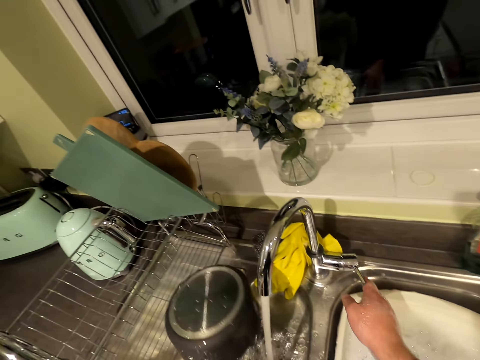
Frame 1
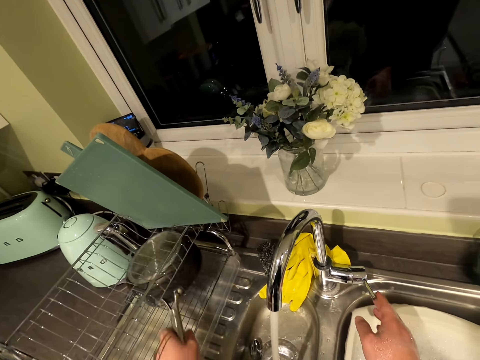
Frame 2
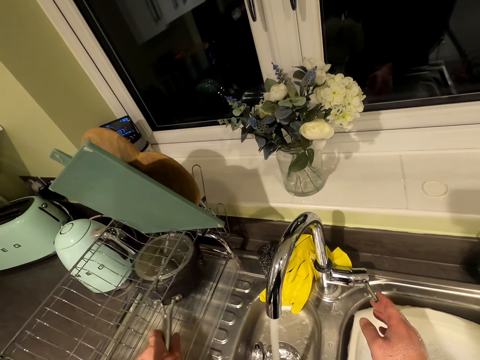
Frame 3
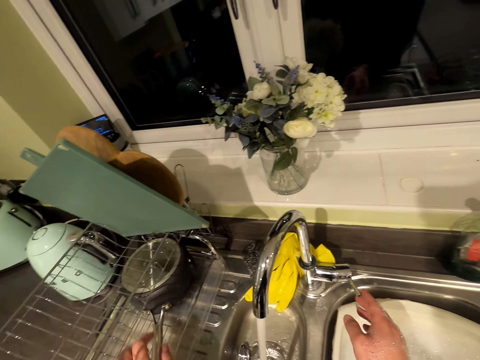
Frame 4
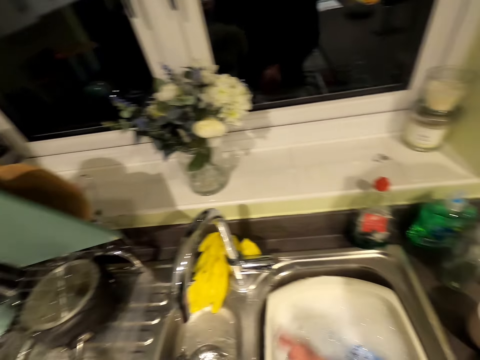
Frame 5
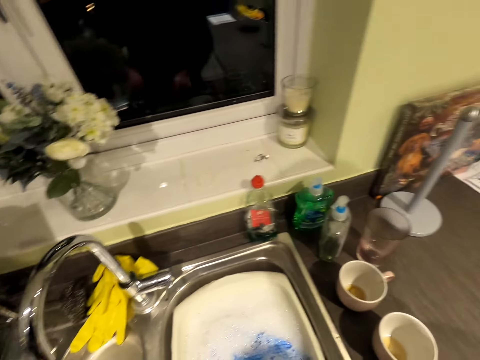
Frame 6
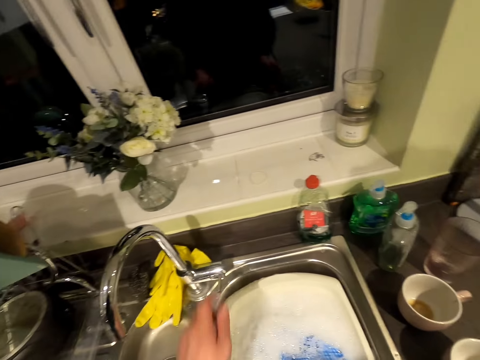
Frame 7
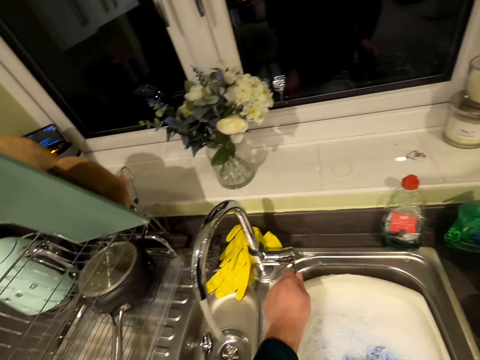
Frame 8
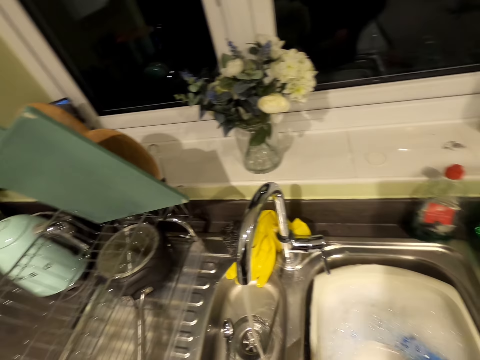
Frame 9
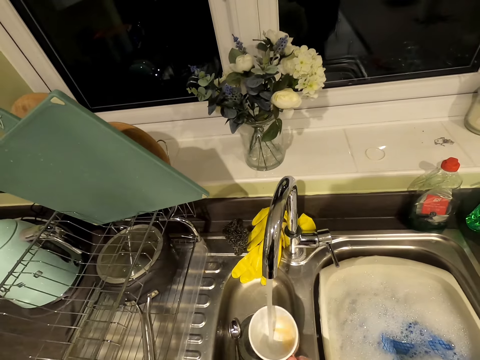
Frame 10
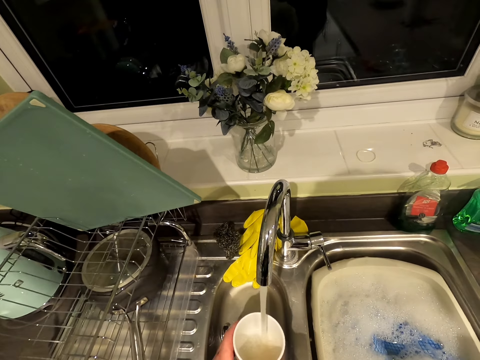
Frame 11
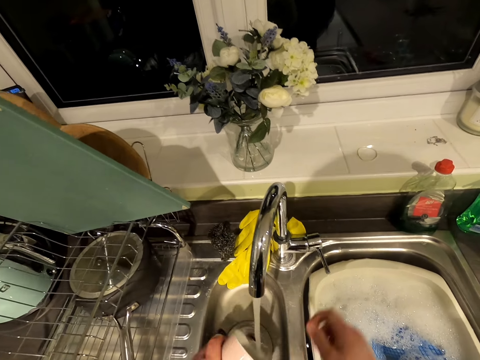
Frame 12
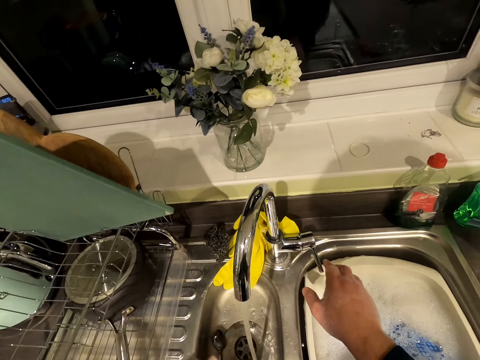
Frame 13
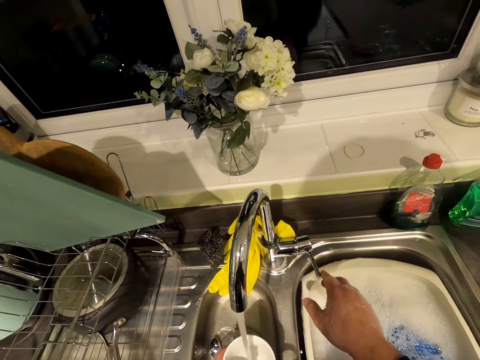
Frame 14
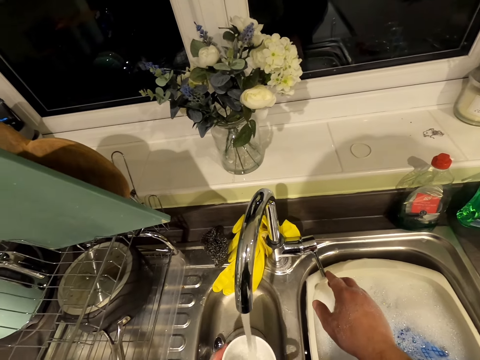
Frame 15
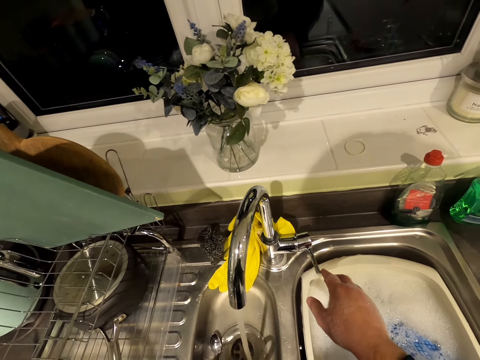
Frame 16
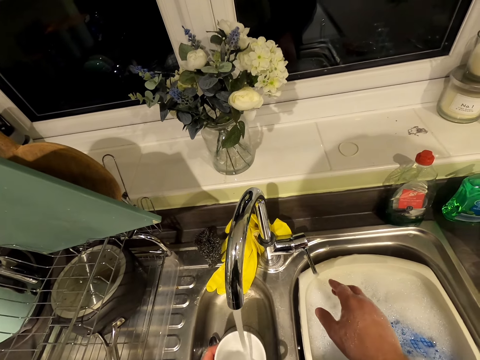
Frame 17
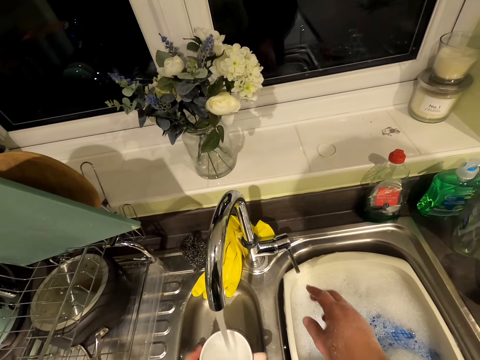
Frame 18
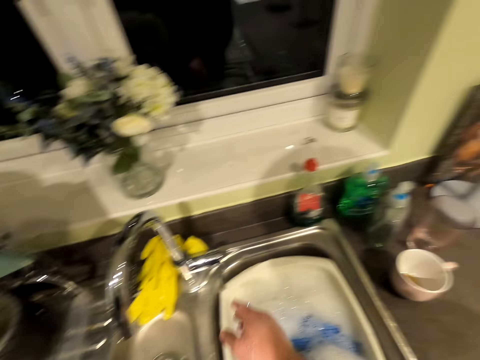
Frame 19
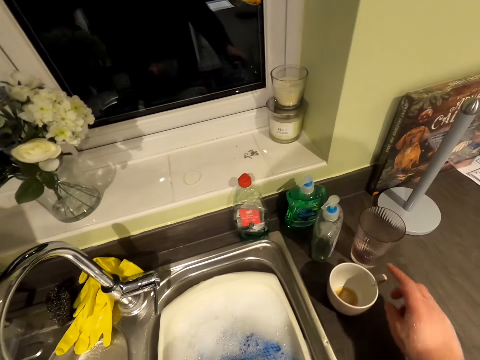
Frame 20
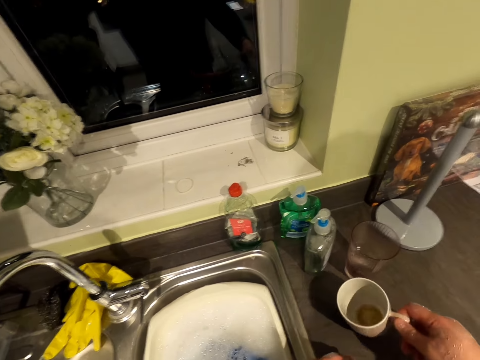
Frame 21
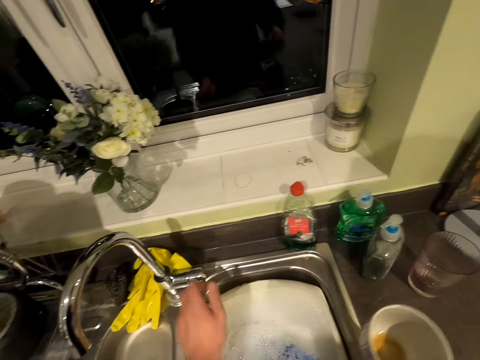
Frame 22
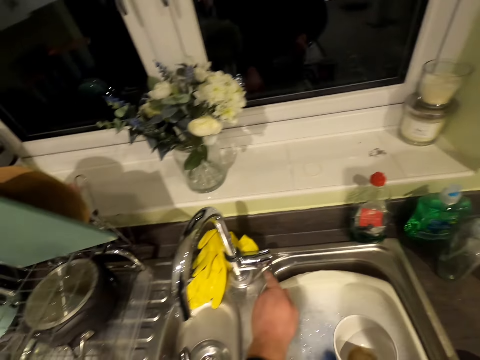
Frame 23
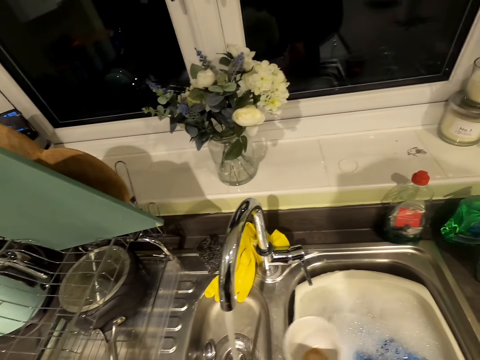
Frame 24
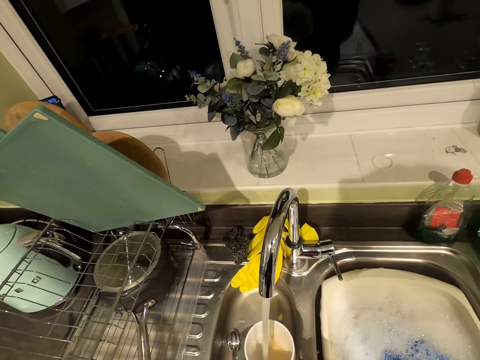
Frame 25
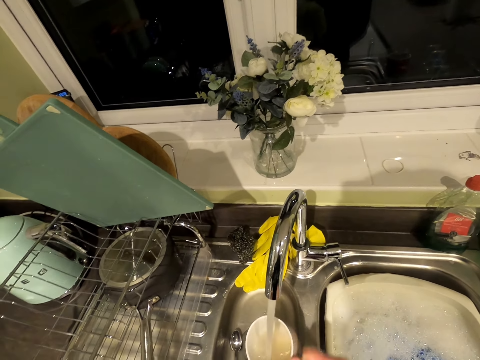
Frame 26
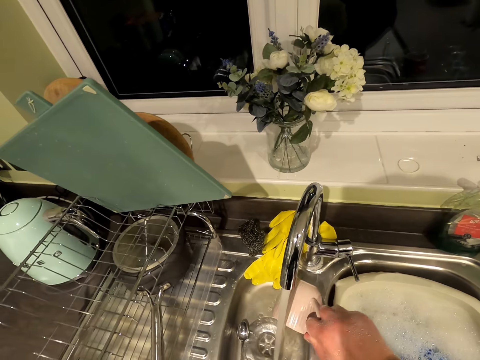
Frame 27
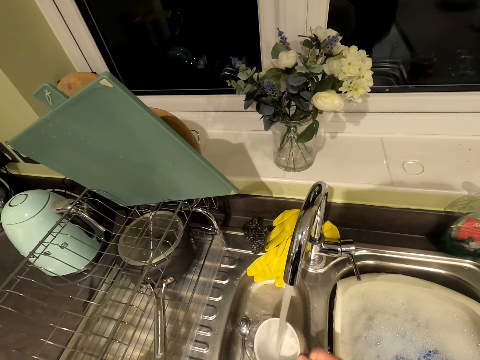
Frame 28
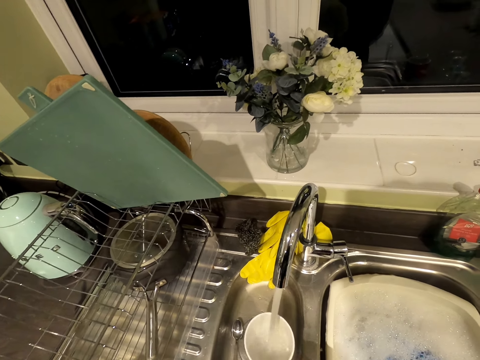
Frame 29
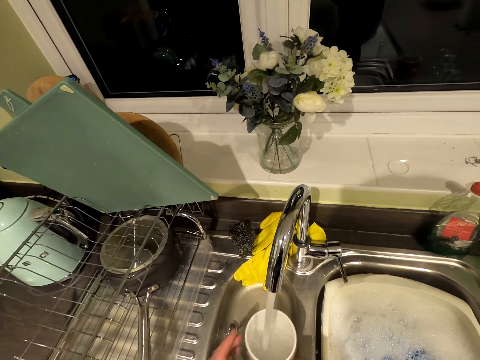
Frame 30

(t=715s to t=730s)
The camera wearer places the cooking pot on the rack. They close the tap. They open the tap. They rinse the mug. They fetch water in a cup. They close the tap. They pick the cup from the countertop. They open the tap. They rinse the mug. They pour water in the sink.

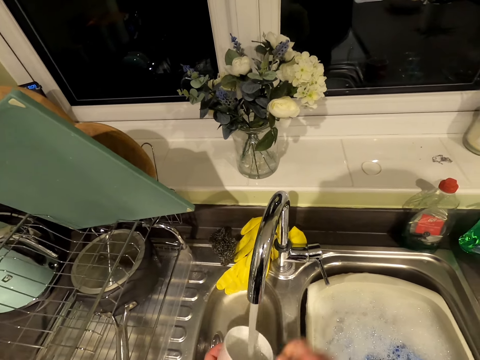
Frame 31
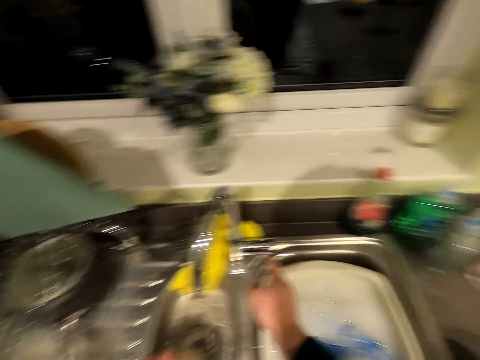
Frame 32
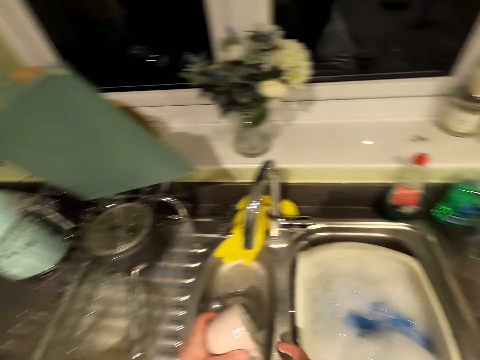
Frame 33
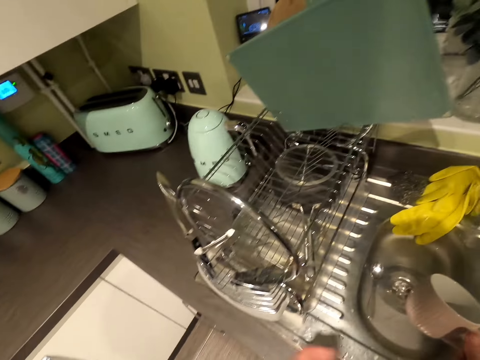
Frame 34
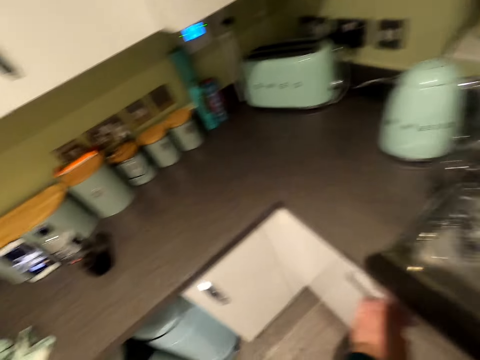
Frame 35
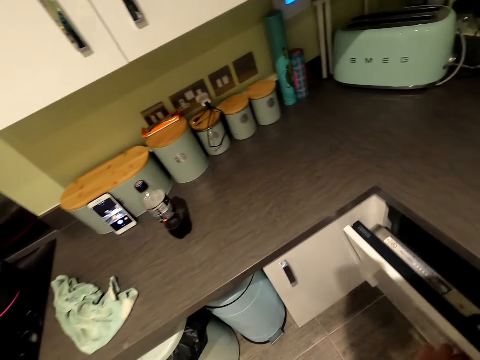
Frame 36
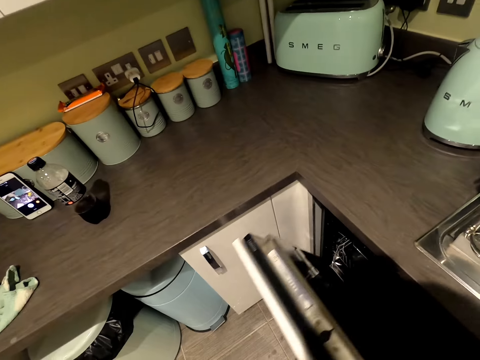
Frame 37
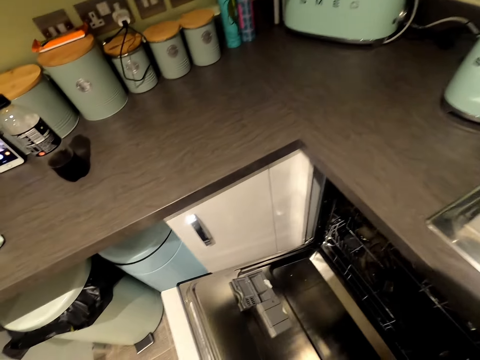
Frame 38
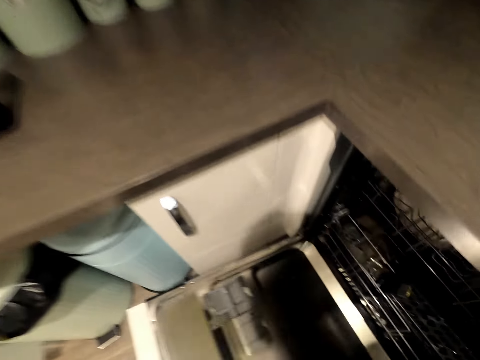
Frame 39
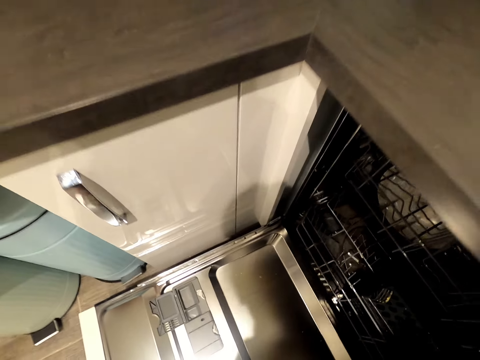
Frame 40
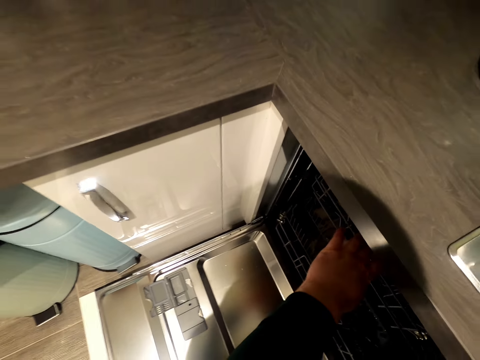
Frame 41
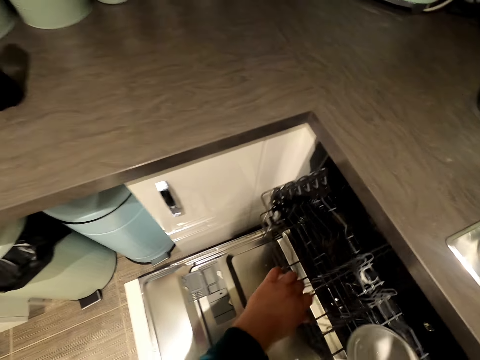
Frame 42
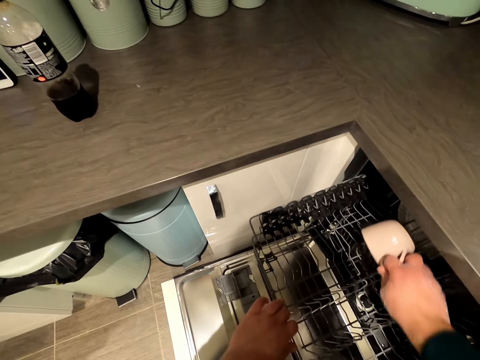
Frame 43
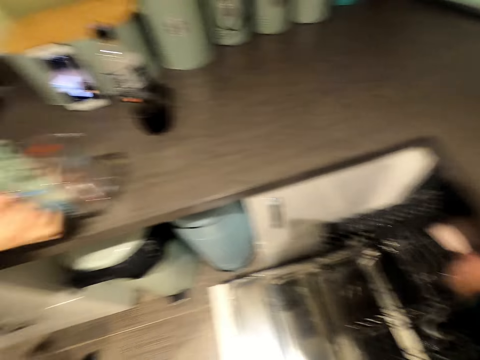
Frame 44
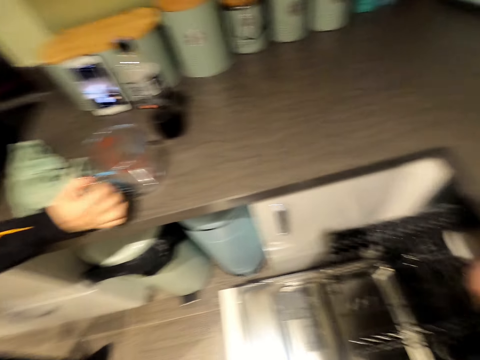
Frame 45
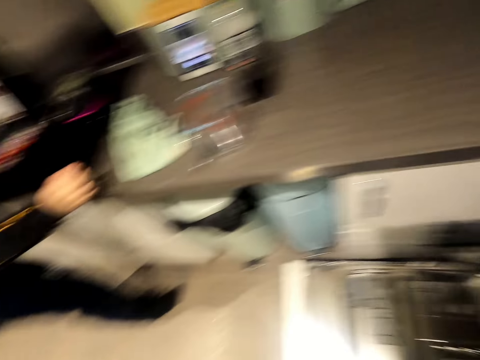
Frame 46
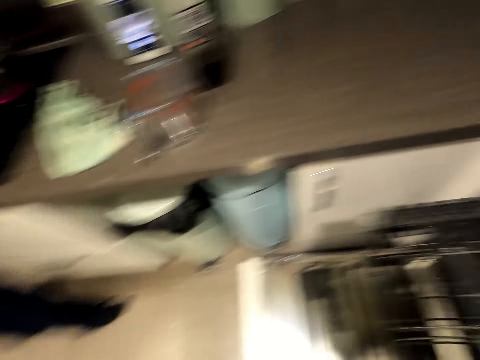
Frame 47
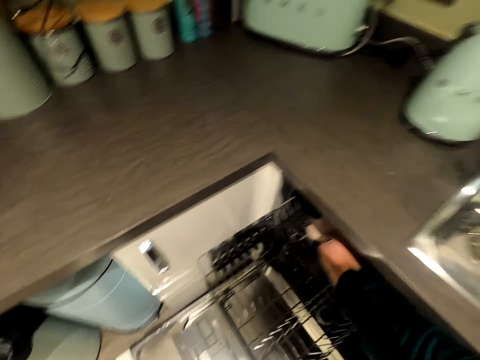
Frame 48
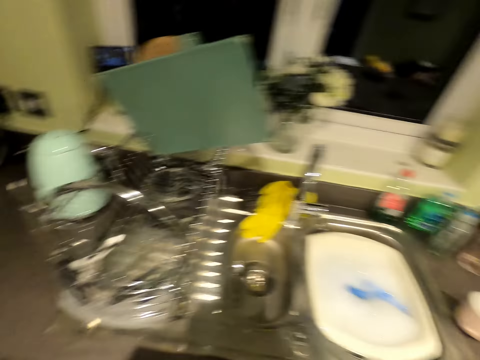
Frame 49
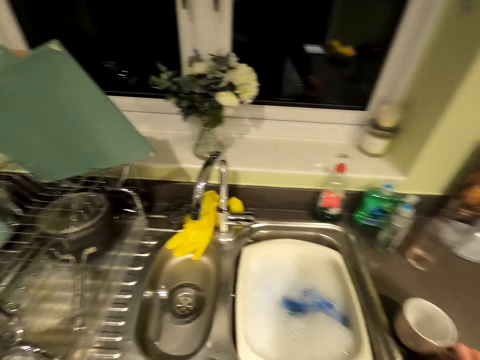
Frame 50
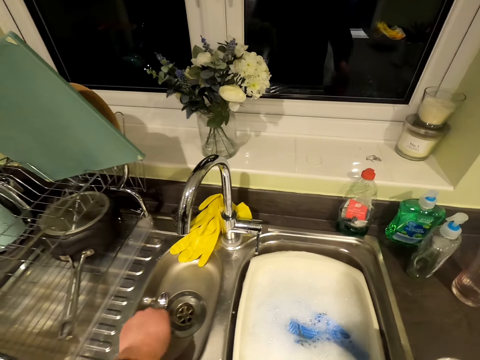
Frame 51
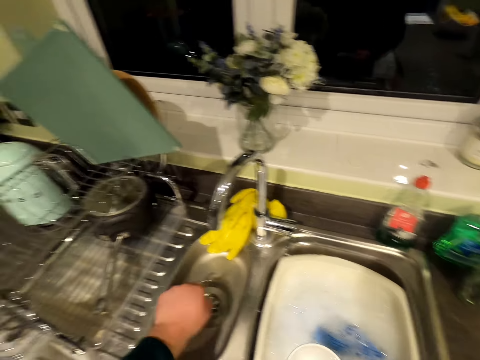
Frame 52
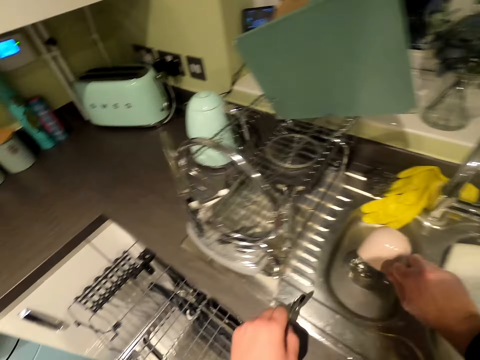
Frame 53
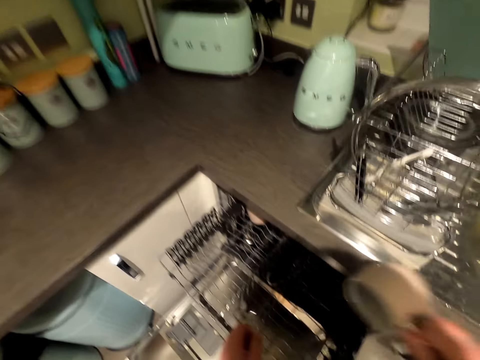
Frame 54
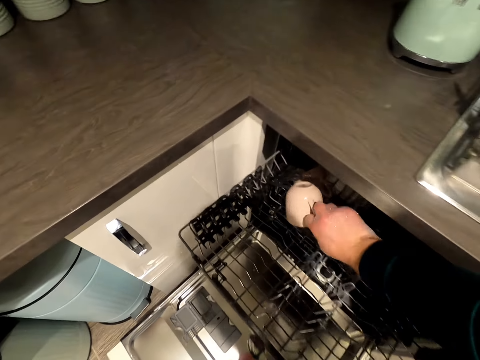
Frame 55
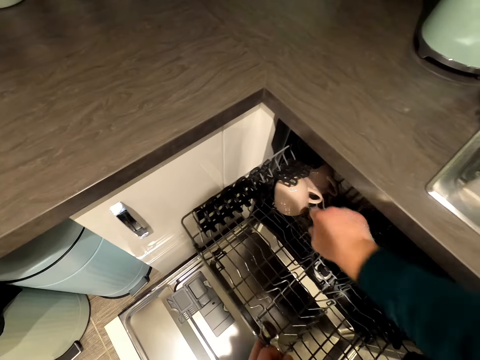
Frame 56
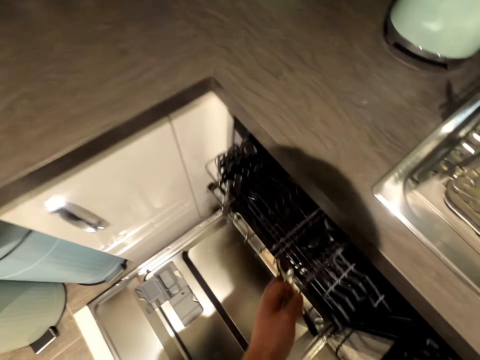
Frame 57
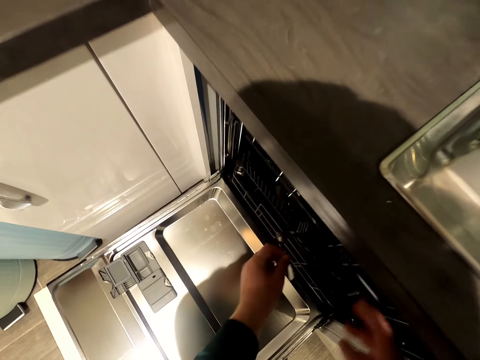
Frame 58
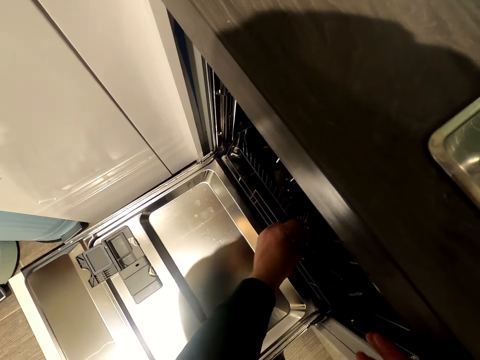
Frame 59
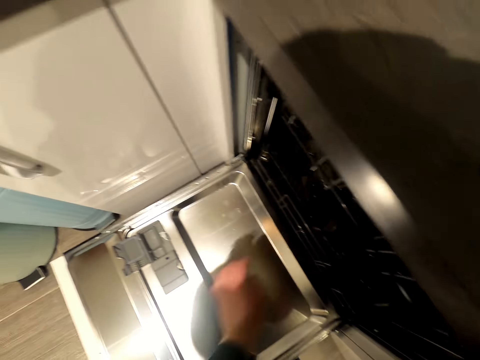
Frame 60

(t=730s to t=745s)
The camera wearer closes the tap. They move in the kitchen. They open a dishwasher. They talk in the kitchen. They pull the rack. They place the mug on the rack. A woman puts a measuring jug on the countertop. The camera wearer picks the teaspoon from the sink. They dry the cup on the sink. They pour water on the sink. They place the mug on the rack. They push the rack in the cabinet. They place the teaspoon in the rack.
